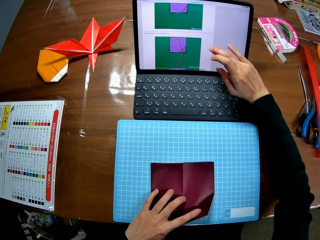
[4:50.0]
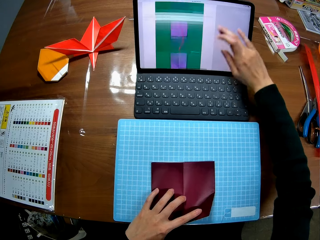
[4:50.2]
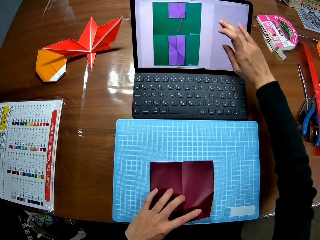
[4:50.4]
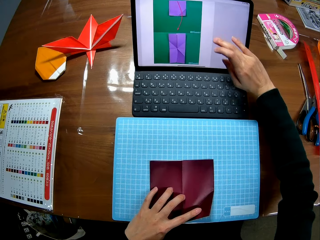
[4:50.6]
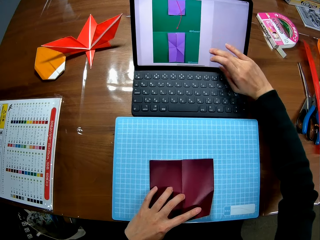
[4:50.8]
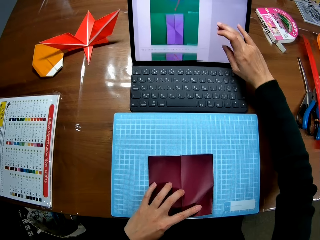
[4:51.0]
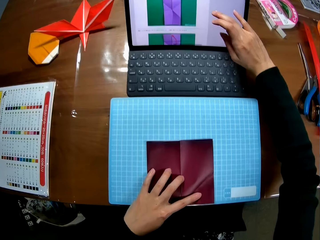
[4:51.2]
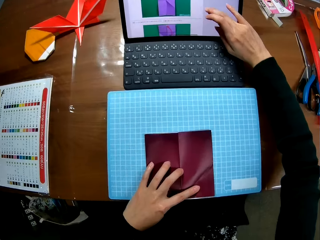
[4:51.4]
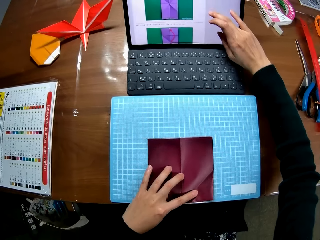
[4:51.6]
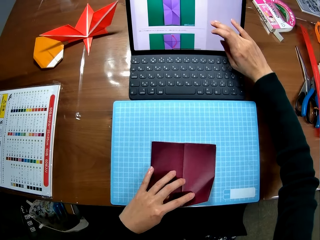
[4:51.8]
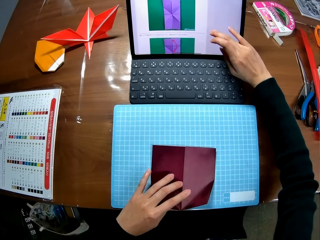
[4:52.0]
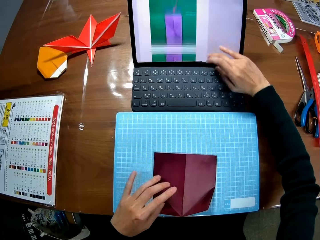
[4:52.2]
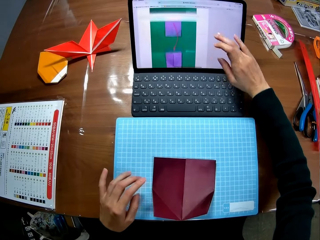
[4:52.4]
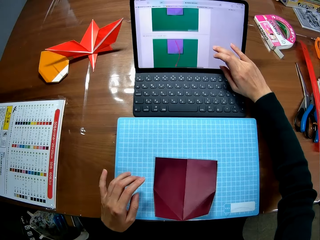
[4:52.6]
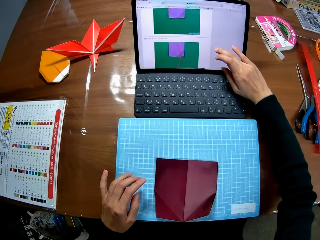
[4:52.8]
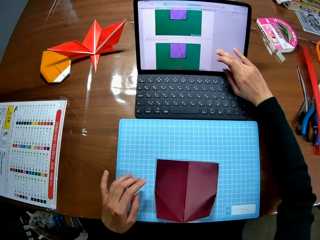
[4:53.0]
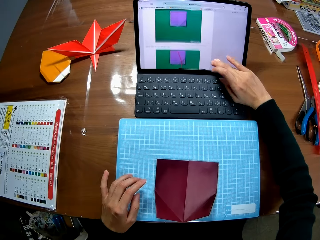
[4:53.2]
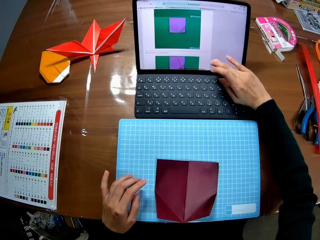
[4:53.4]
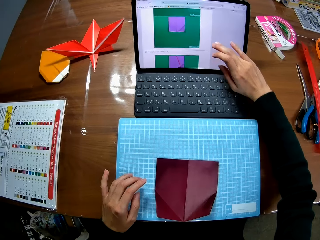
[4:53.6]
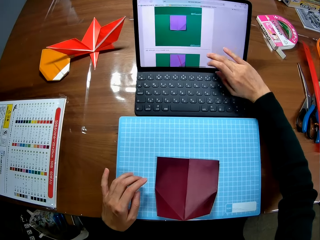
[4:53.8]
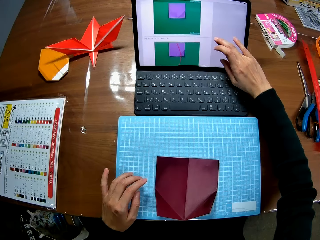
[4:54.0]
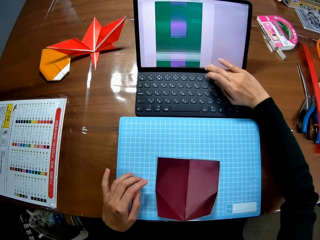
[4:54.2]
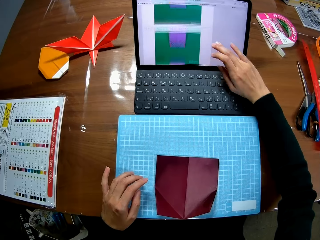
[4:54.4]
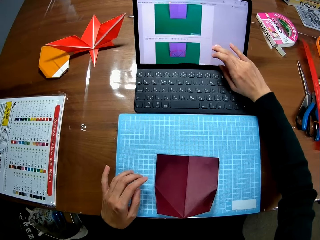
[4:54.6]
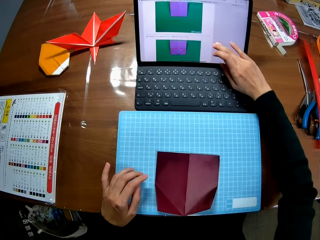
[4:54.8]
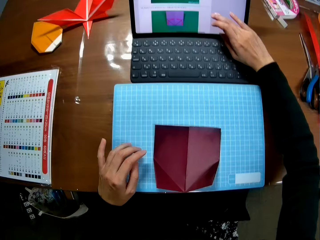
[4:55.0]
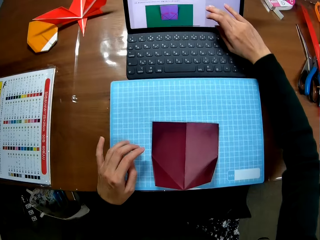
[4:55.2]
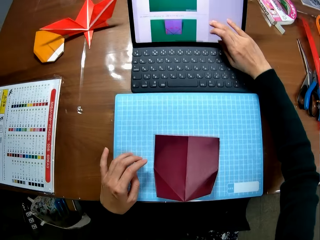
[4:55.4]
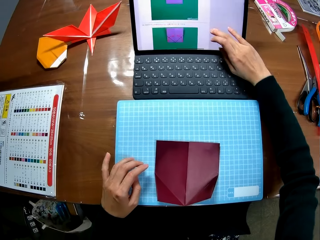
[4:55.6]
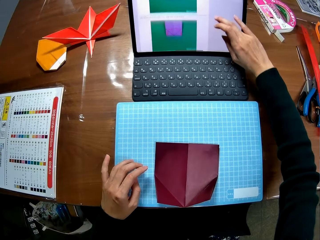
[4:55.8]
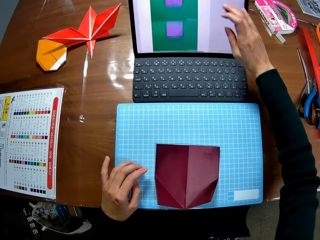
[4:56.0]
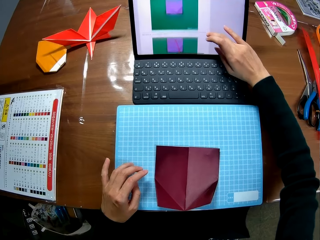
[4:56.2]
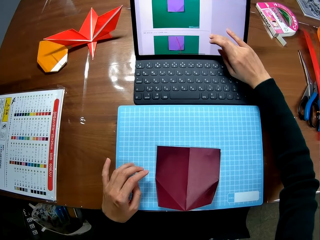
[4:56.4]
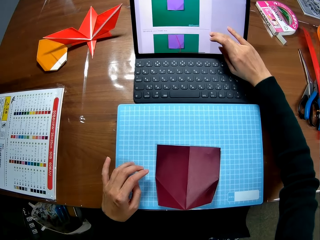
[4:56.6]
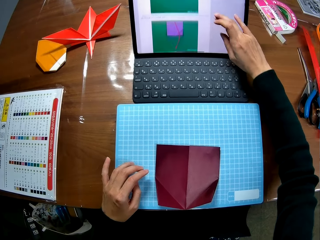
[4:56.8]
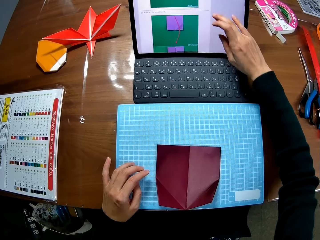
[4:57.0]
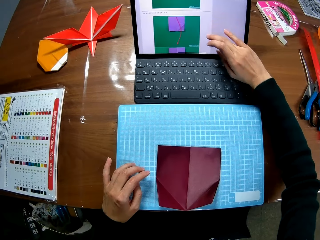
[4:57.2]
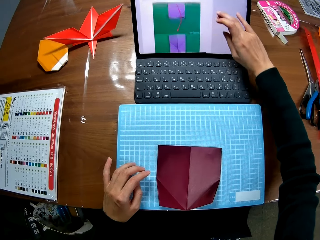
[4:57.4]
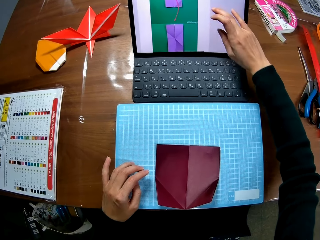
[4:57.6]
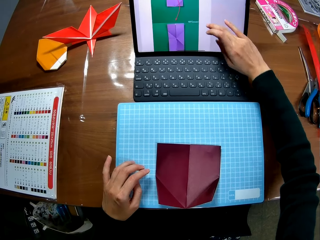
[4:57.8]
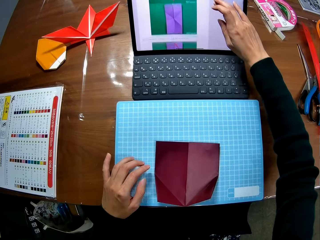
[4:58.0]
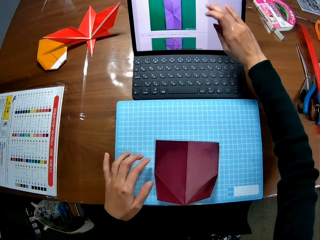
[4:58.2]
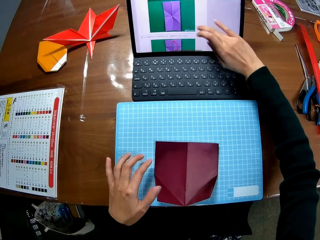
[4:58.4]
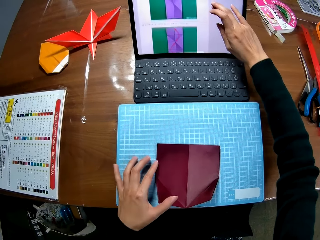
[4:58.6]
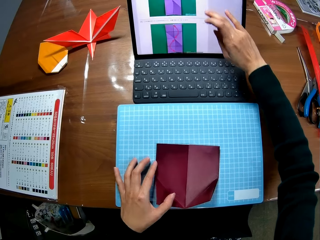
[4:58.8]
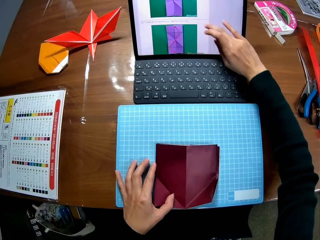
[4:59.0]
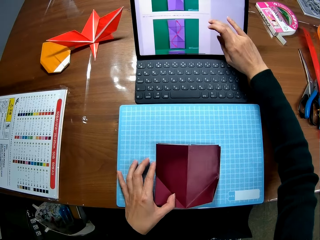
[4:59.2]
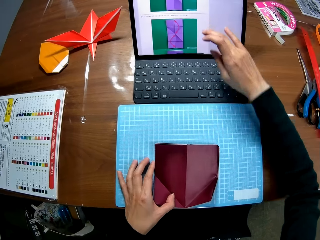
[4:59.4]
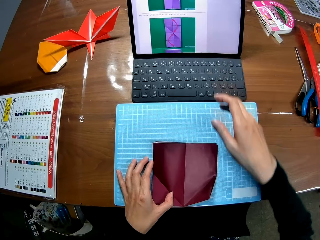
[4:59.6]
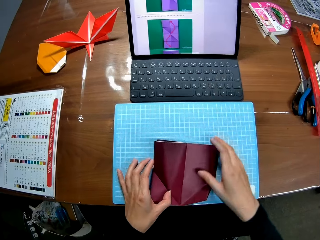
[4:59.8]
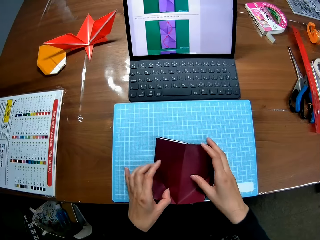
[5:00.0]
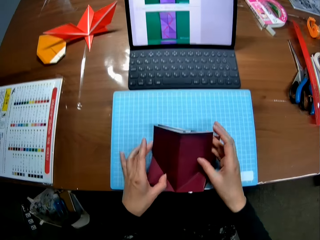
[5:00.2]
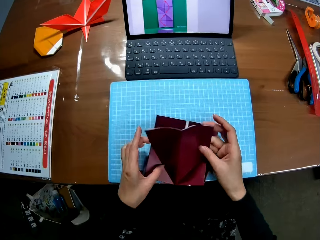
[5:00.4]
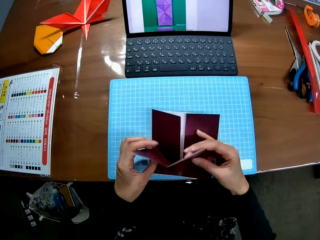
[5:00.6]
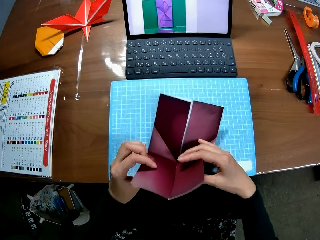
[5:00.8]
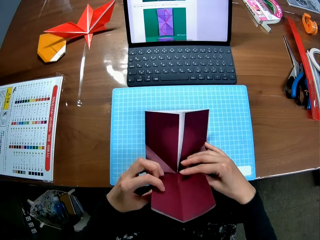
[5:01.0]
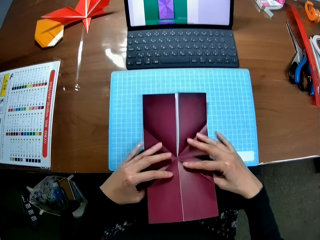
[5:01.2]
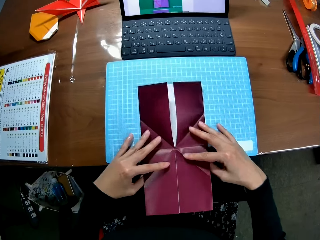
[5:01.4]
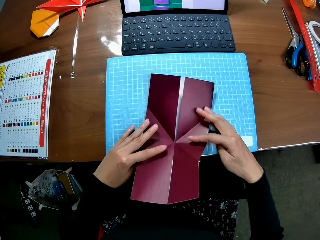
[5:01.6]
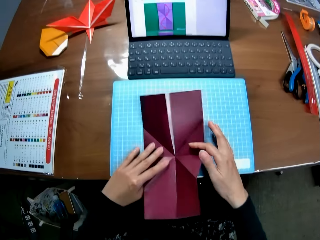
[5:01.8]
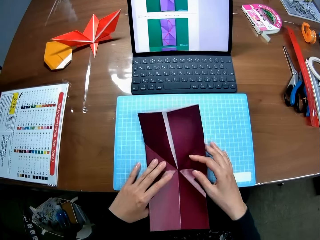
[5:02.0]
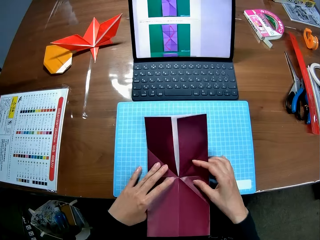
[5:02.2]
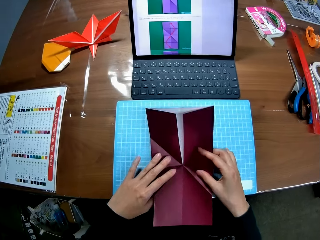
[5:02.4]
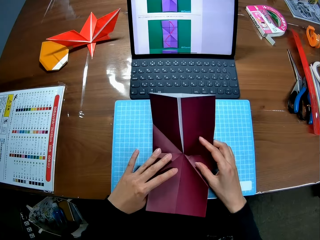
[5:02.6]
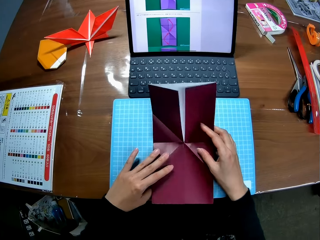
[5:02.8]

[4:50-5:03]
The camera wearer looks at the sketches on the laptop. They fold the paper. They touch the colored paperboard and unfold the paperboard.

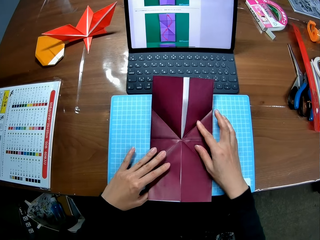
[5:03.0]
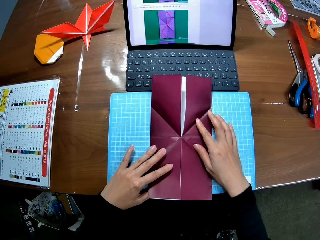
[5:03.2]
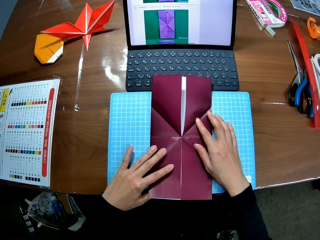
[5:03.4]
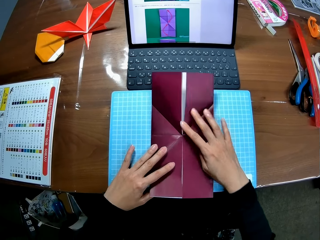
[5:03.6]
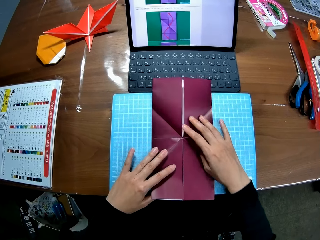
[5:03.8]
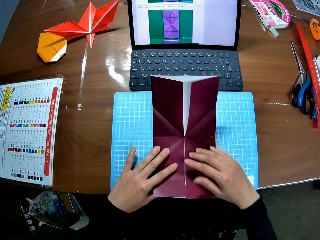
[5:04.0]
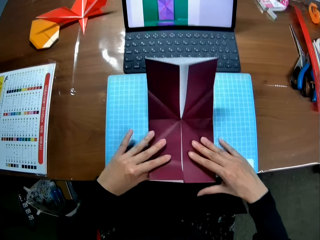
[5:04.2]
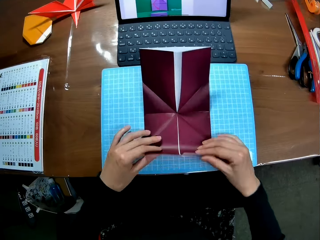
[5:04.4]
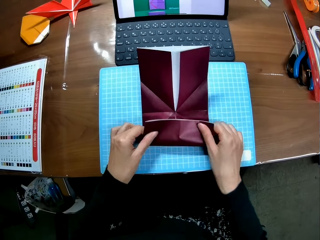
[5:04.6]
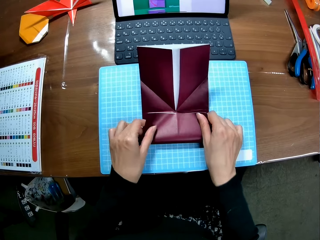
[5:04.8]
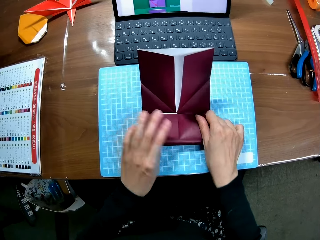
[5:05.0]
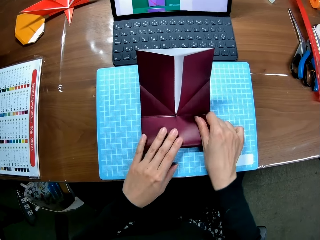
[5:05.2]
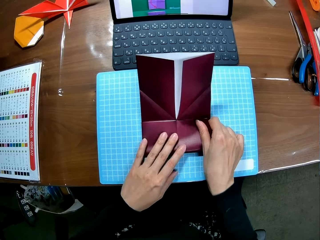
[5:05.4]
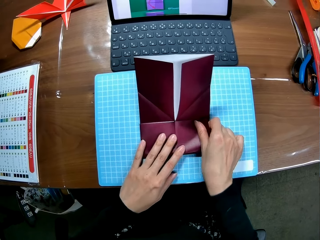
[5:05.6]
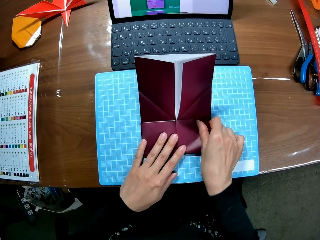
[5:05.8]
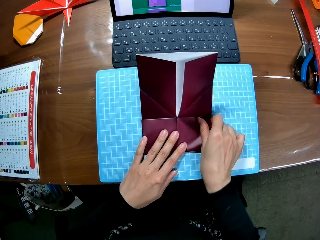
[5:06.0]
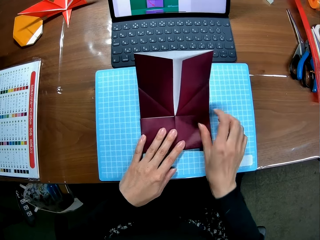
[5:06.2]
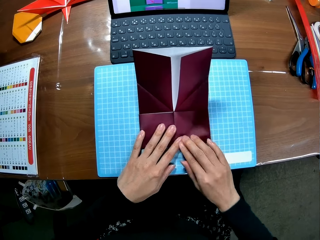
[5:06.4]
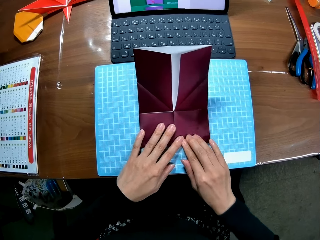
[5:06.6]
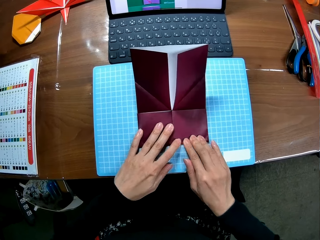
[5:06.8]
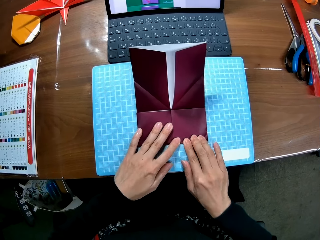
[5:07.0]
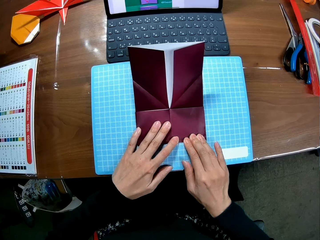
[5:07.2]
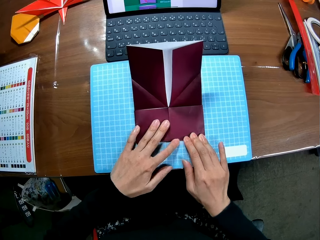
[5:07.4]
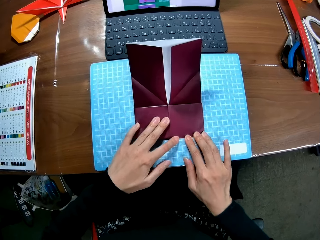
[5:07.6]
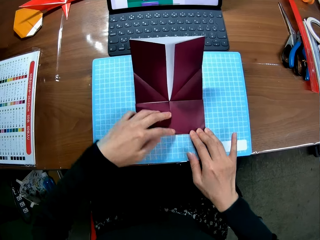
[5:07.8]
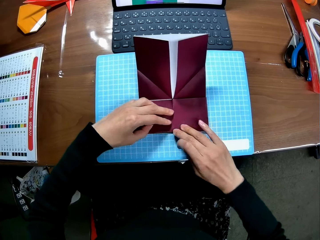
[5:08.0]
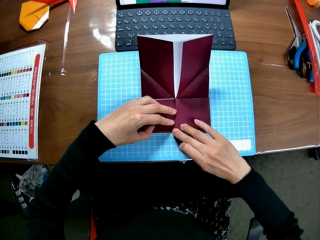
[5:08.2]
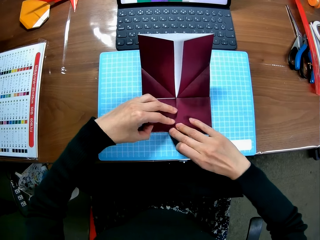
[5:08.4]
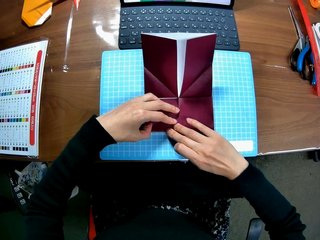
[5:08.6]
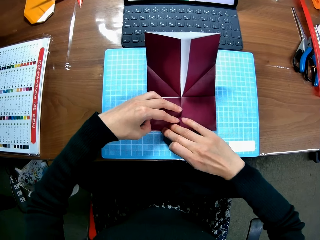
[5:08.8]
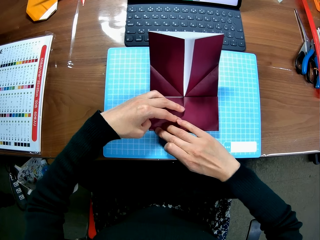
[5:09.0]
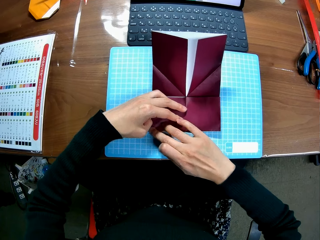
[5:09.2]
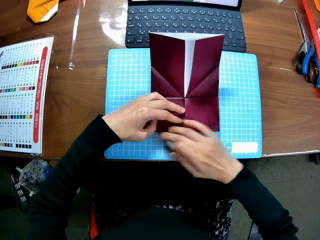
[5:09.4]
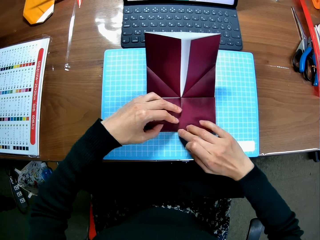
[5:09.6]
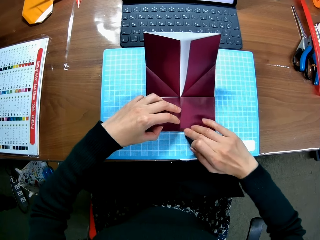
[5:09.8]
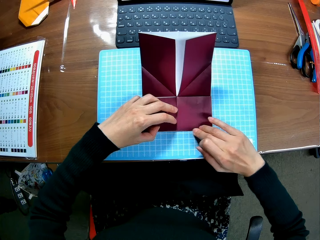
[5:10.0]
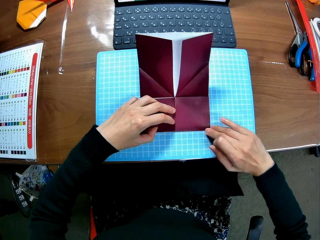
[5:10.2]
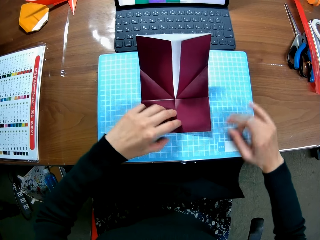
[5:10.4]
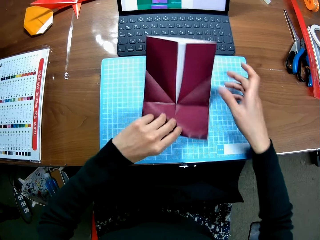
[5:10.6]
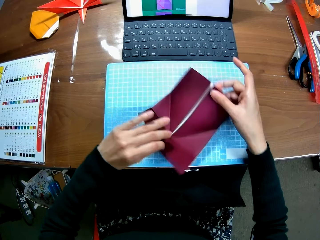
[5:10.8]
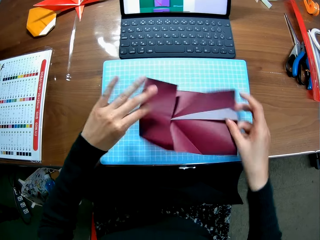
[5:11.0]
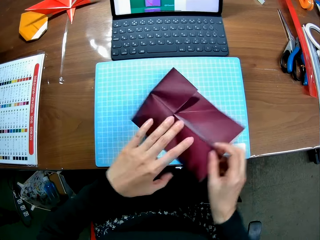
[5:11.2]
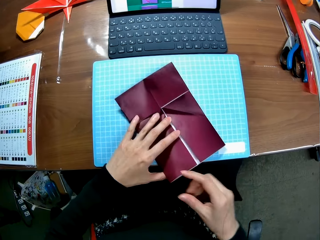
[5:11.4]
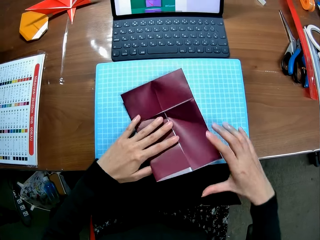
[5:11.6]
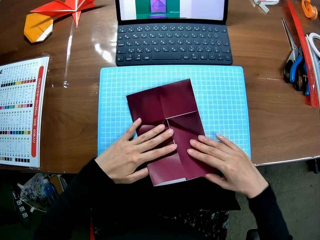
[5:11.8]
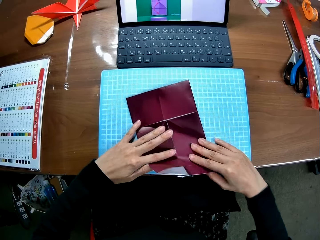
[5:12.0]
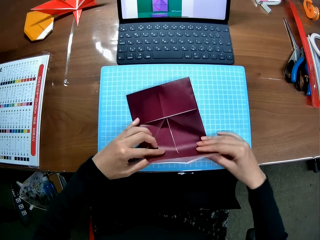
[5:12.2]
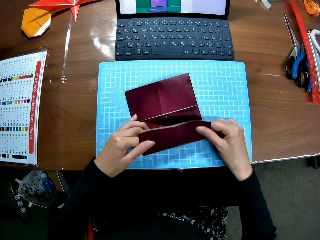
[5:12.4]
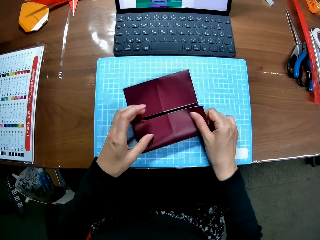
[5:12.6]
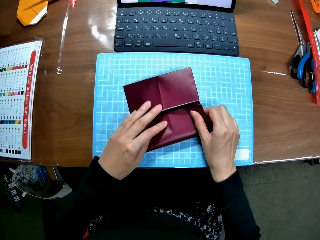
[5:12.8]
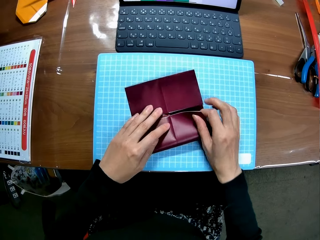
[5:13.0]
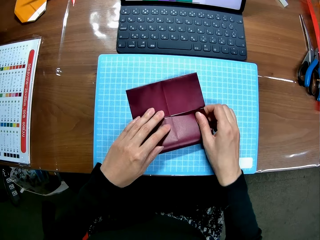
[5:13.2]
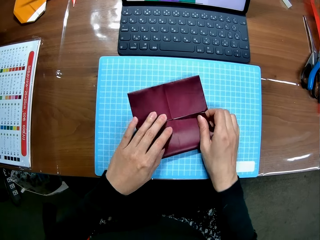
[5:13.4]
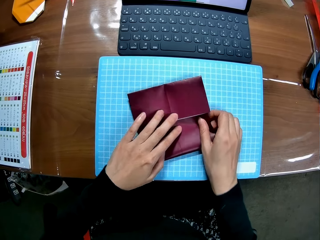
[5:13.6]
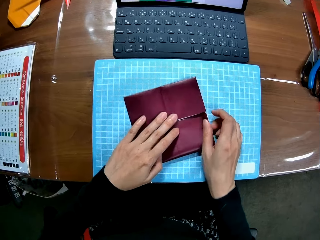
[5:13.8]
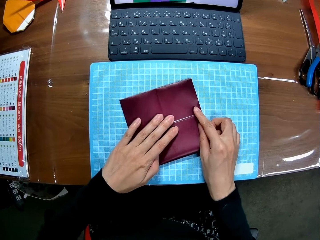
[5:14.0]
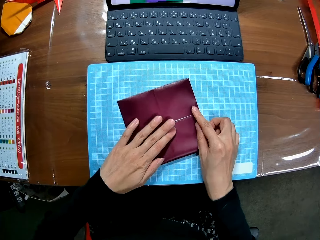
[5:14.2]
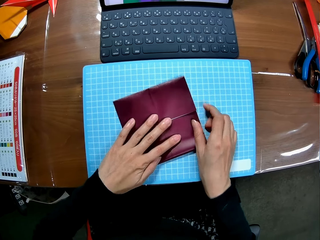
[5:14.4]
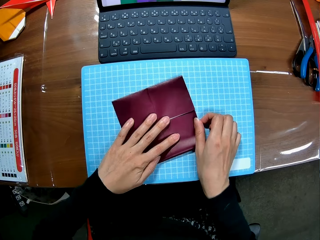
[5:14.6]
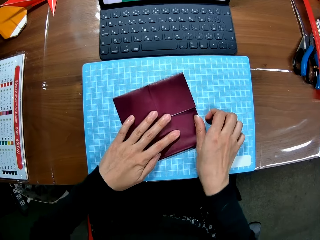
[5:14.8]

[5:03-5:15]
The camera wearer looks at the paperboard. He folds the colored paperboard. He presses the colored paperboard with his hand. He turns the paperboard. He folds the colored paperboard.
